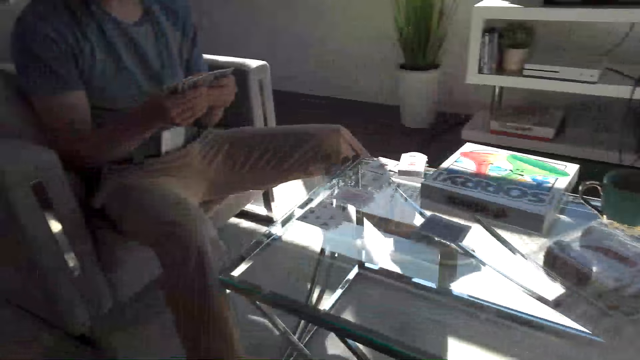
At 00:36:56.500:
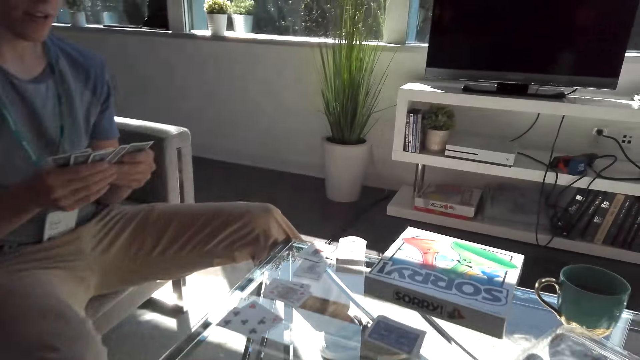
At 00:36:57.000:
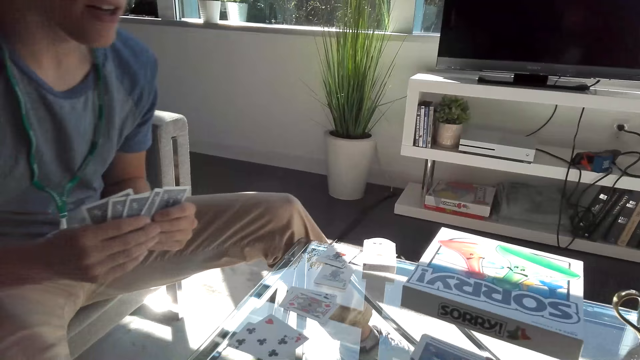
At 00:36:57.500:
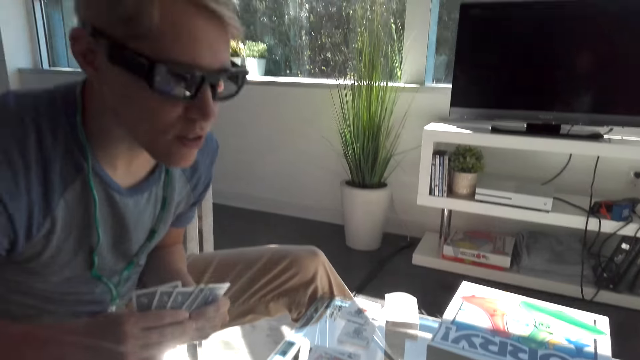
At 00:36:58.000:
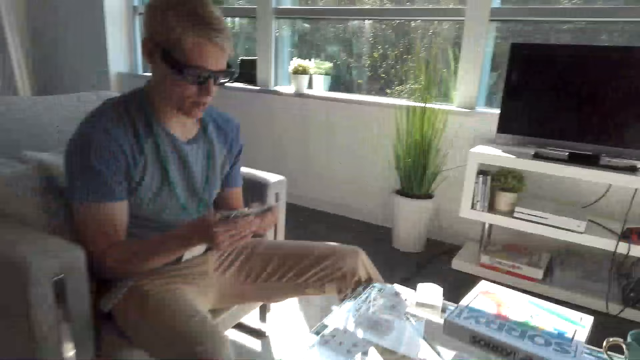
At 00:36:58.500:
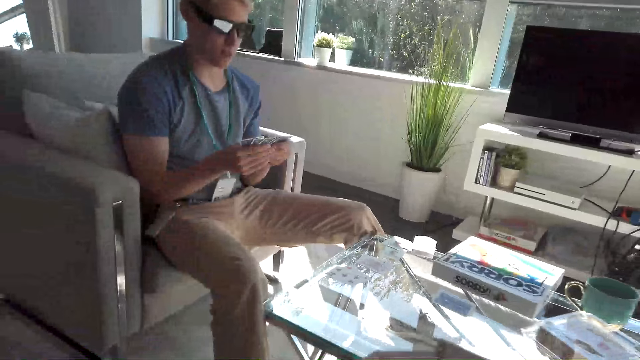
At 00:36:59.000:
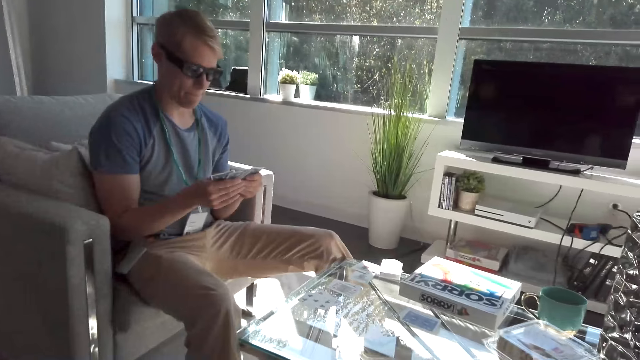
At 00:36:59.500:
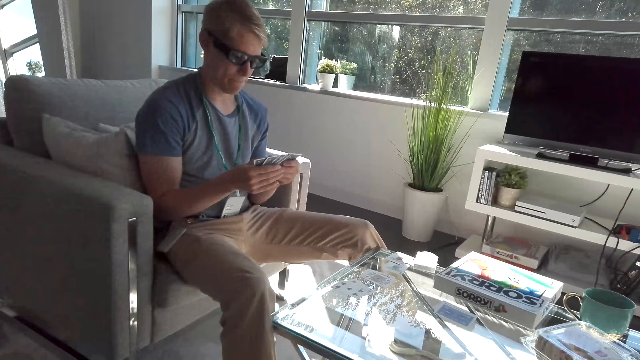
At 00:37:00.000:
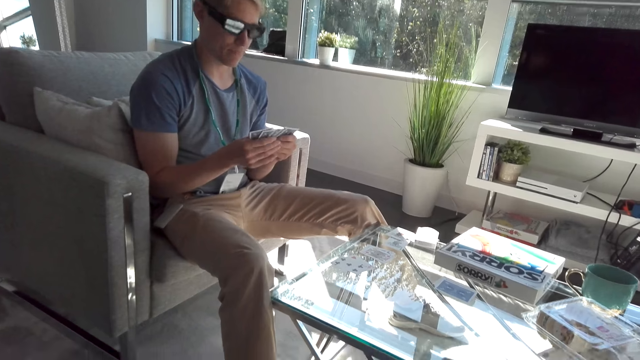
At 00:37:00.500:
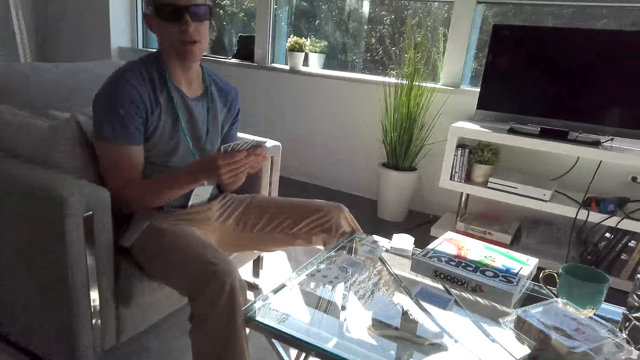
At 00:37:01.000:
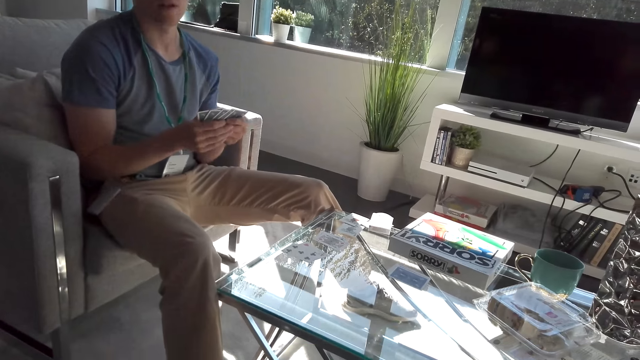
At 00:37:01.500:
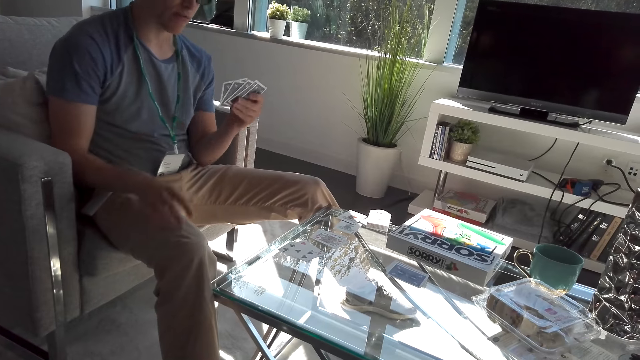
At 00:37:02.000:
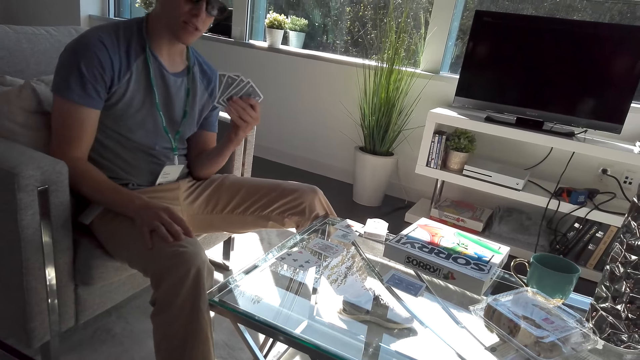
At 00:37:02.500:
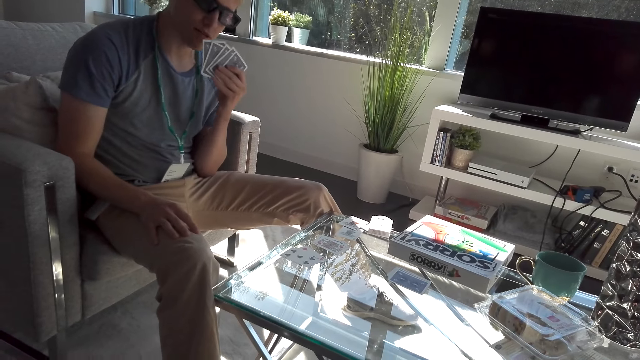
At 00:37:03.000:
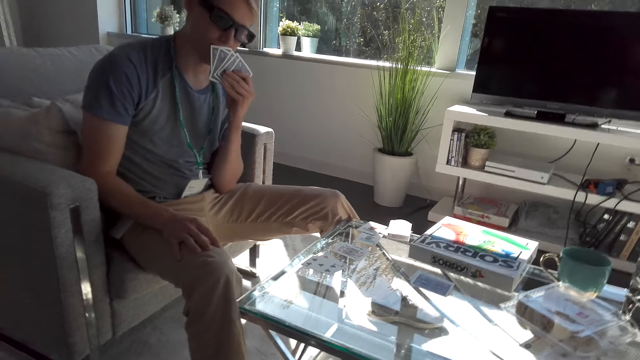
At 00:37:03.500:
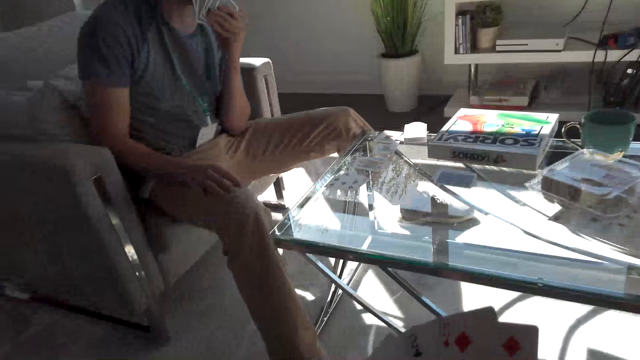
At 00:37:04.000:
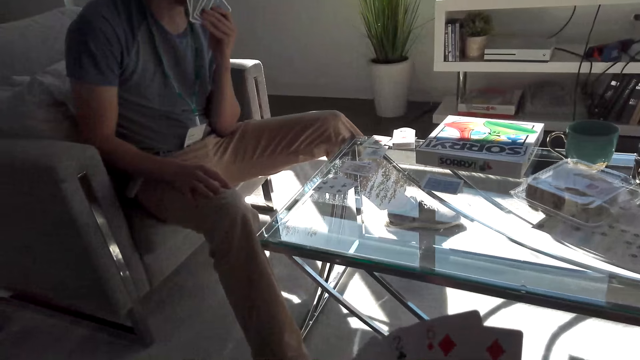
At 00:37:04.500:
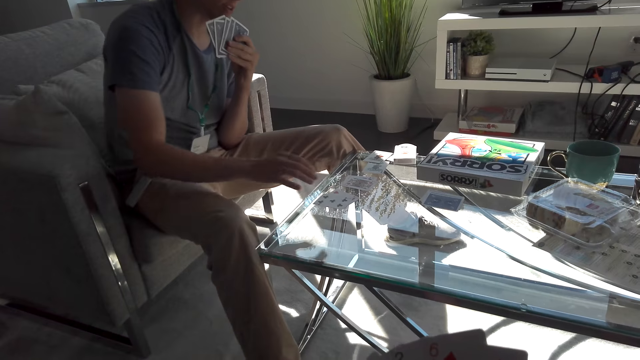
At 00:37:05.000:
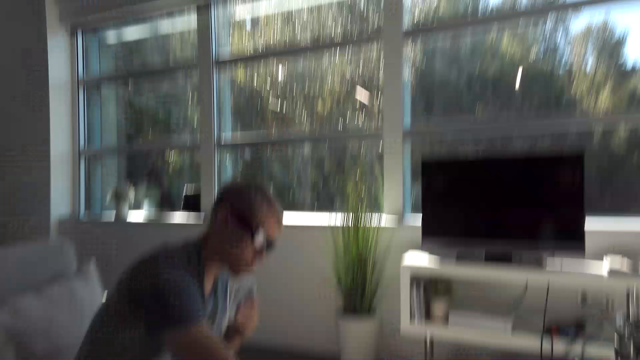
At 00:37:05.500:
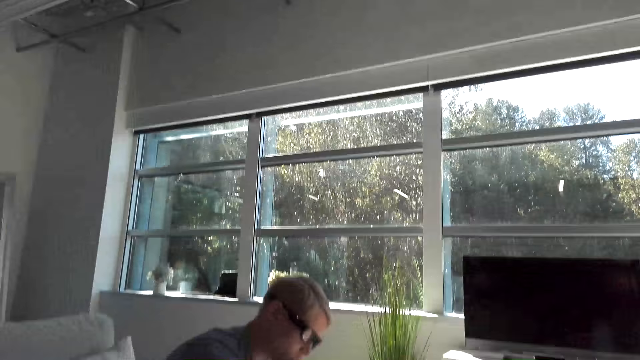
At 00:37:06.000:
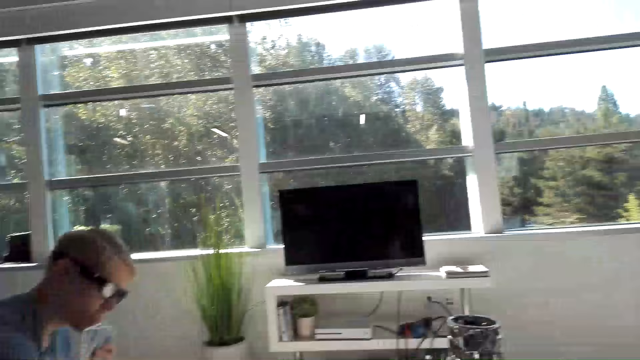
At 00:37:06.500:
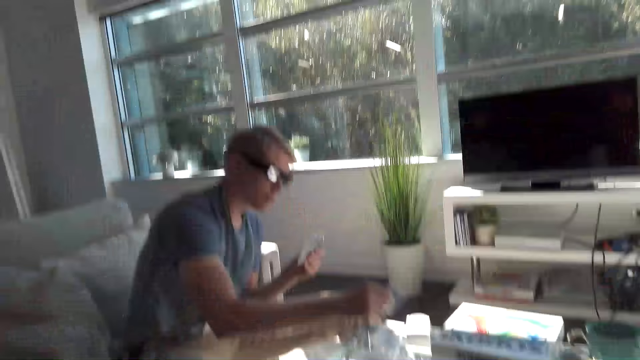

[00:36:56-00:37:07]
A man moves slightly in front and flips through his cards. The camera wearer stares at the man. The man places his hand on his thigh, talks to the camera wearer, and moves the cards to his mouth. The man places his hand on the table and picks a card from the table.

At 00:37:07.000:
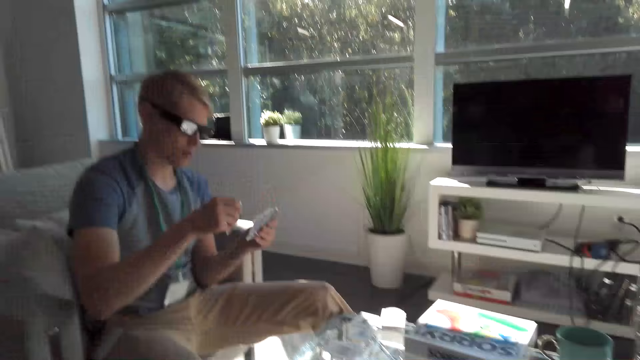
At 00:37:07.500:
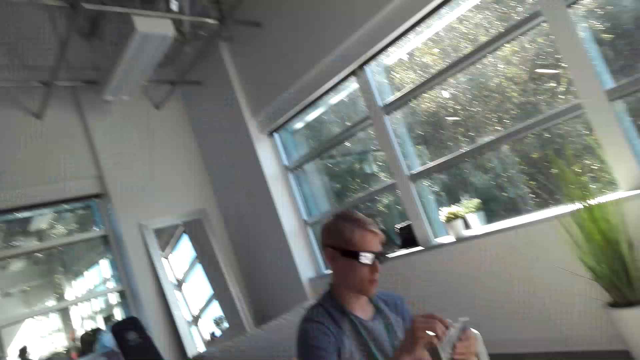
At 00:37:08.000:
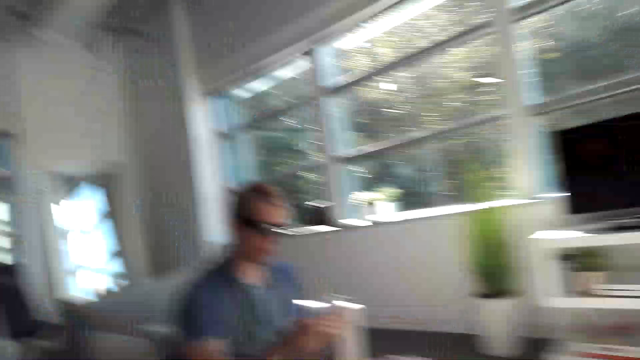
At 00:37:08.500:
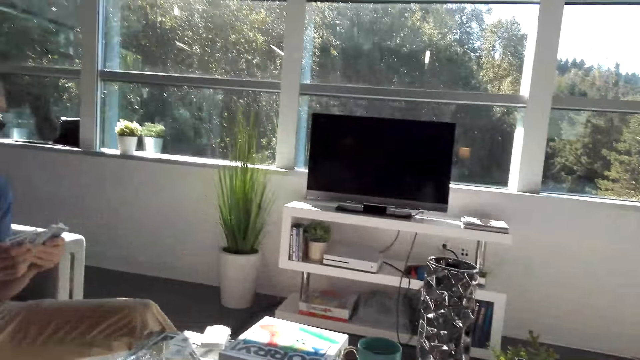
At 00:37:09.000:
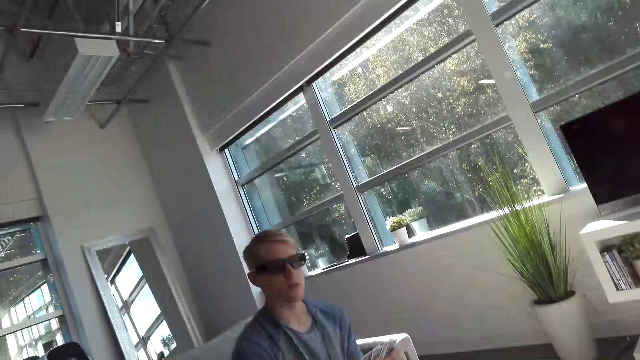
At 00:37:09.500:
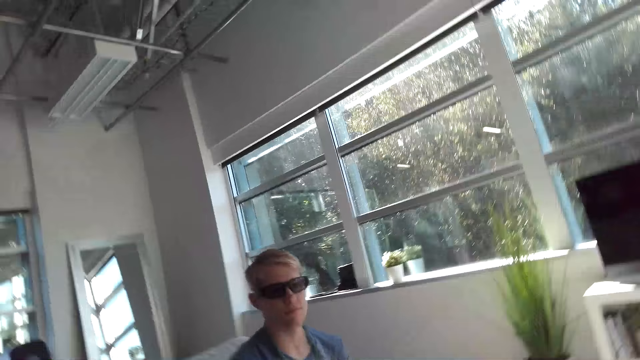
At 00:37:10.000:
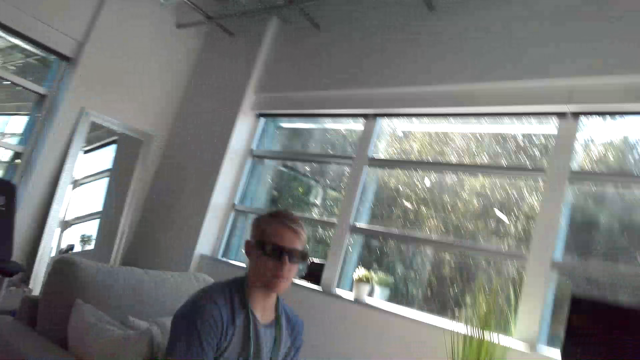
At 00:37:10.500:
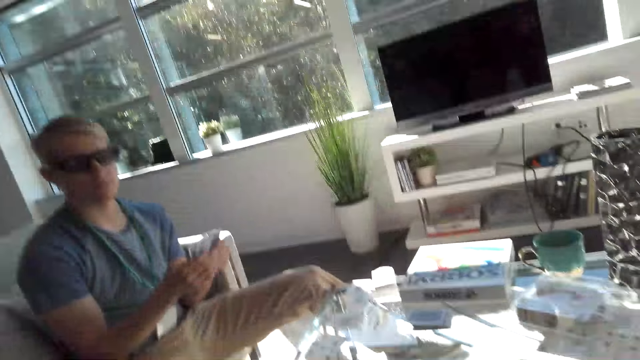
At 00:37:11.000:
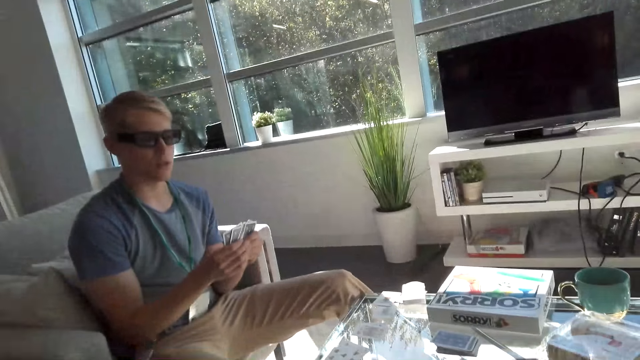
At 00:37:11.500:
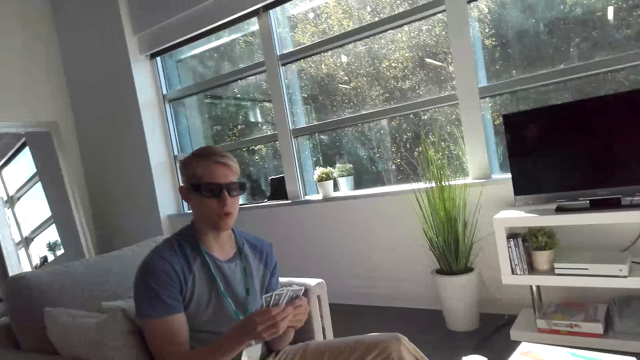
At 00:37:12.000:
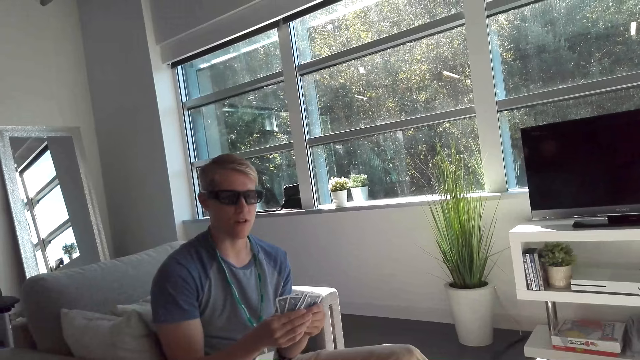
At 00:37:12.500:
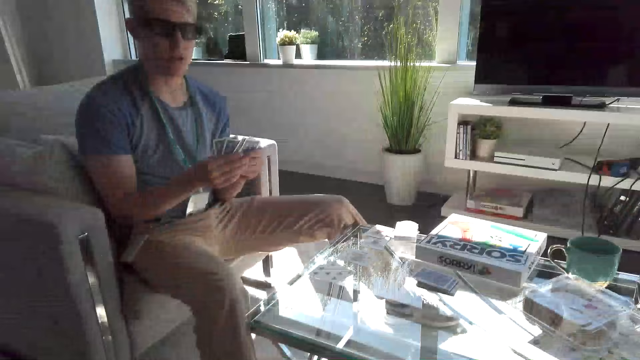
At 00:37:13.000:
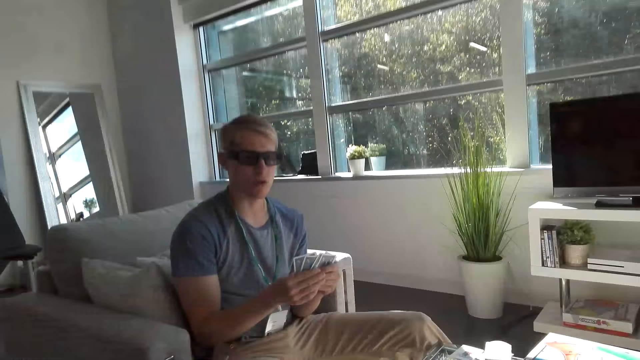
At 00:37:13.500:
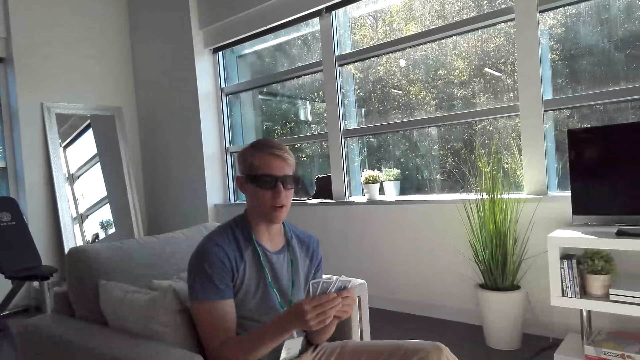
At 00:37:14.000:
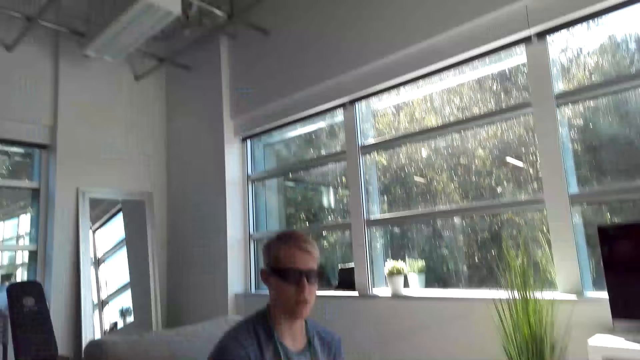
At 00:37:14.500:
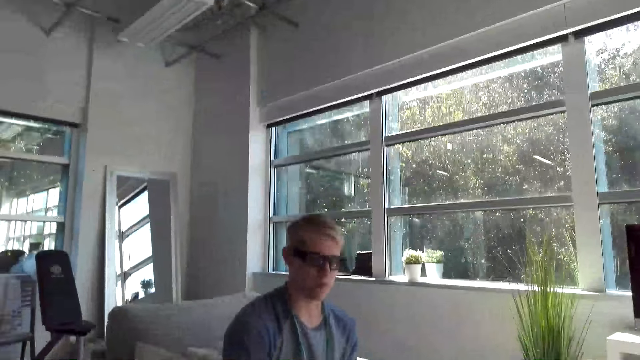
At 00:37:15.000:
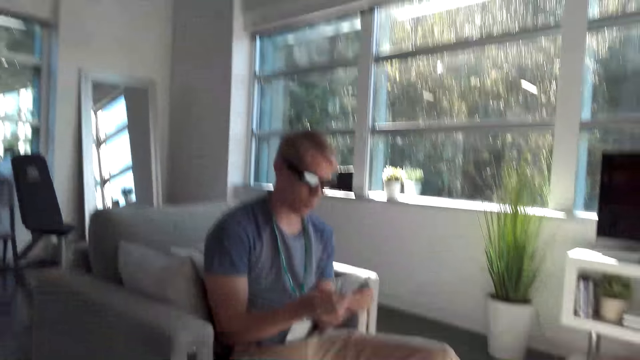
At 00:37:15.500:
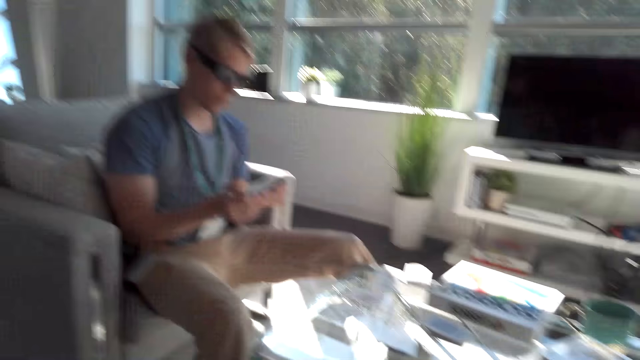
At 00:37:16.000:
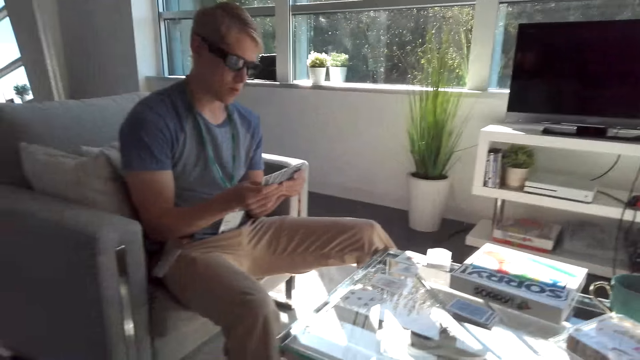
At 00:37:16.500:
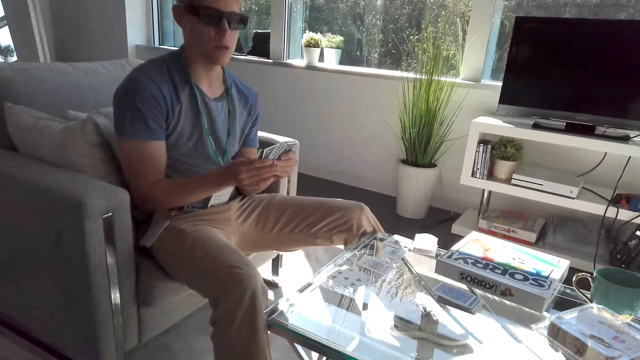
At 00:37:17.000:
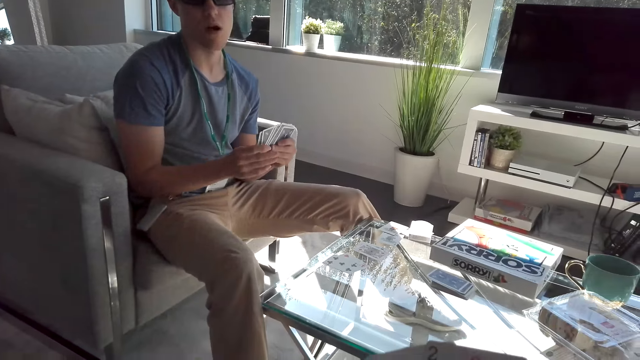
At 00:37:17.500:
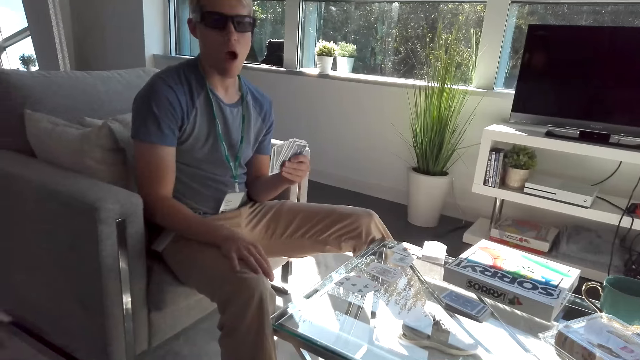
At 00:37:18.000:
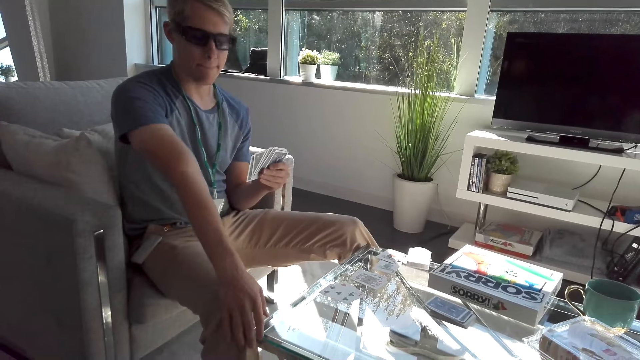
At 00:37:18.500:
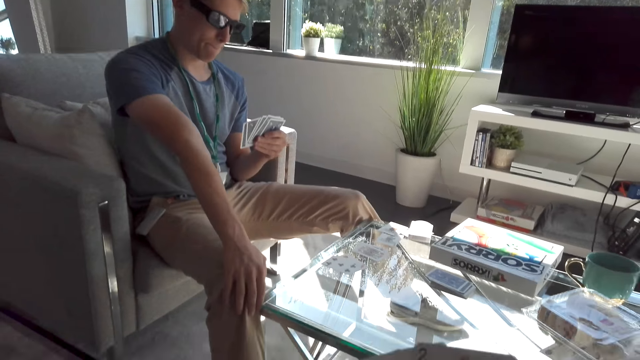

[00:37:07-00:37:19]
A man puts a card on the rest. The camera wearer looks around the apartment. They talk to the man. The man converses with the camera wearer and puts his hand on his thigh.
